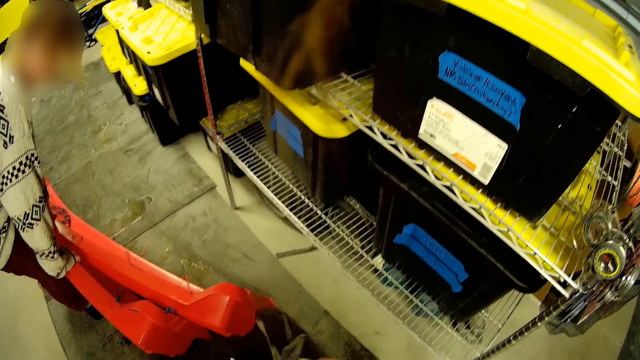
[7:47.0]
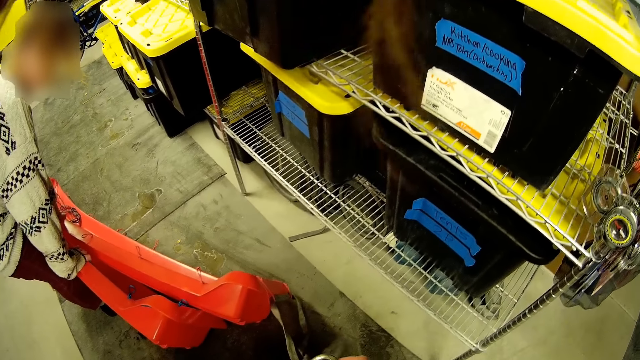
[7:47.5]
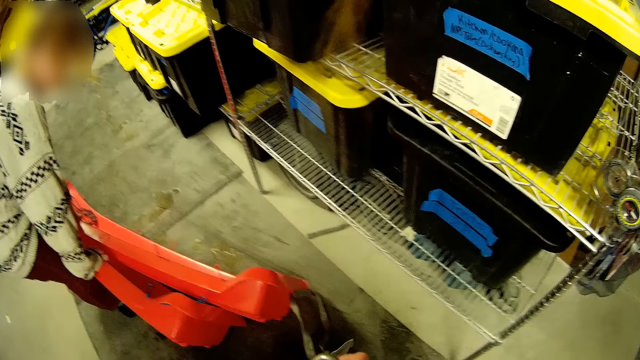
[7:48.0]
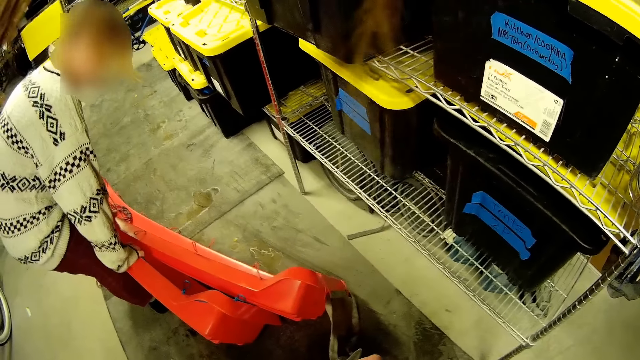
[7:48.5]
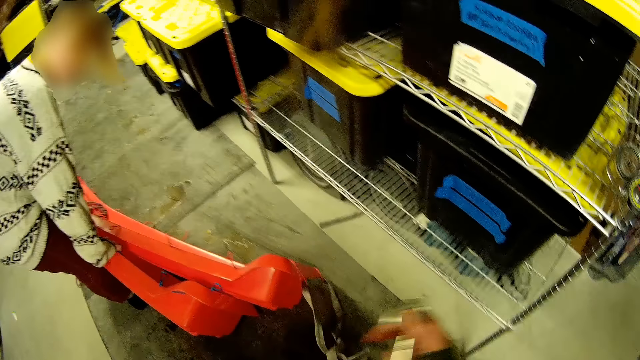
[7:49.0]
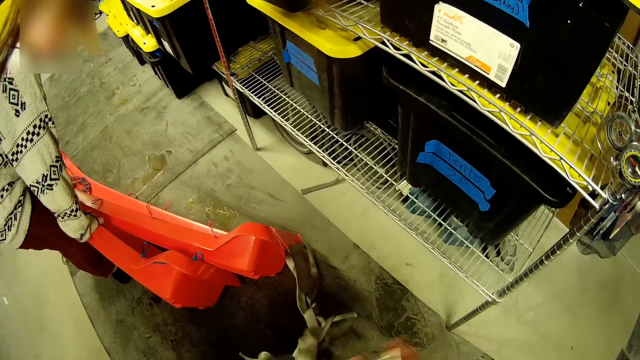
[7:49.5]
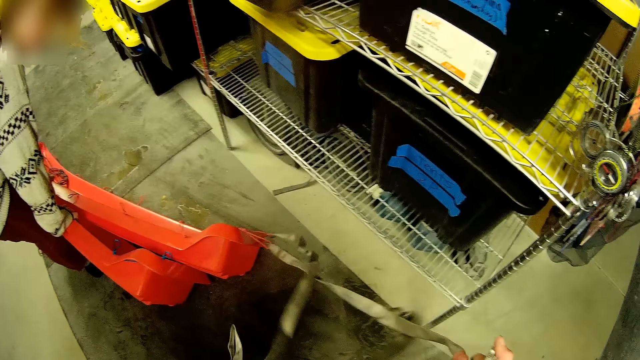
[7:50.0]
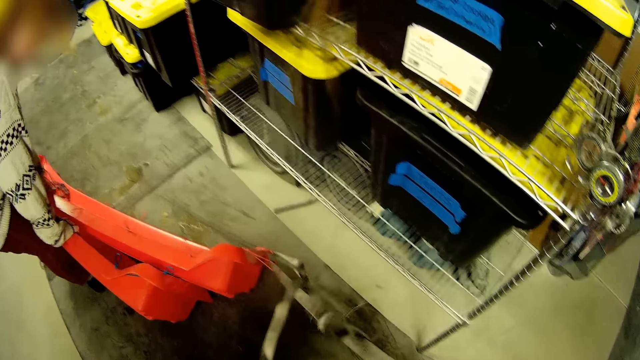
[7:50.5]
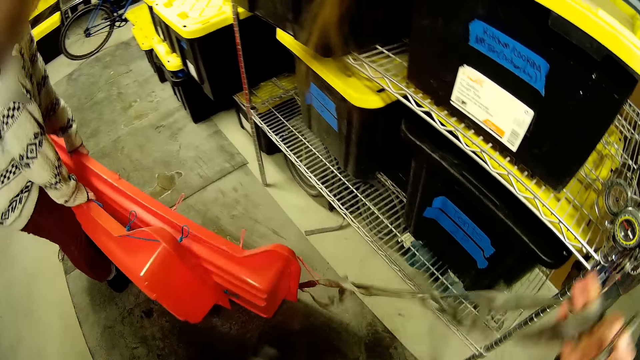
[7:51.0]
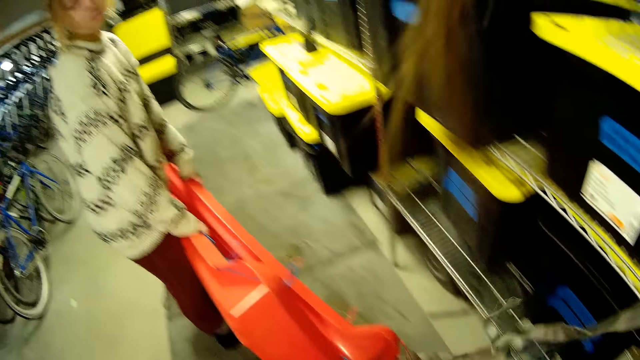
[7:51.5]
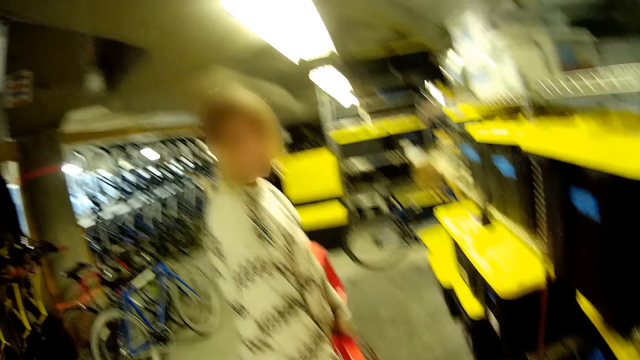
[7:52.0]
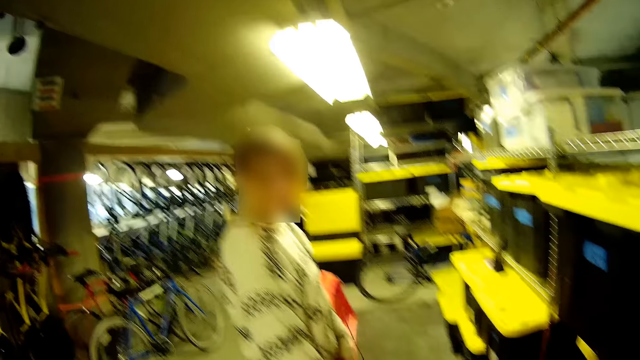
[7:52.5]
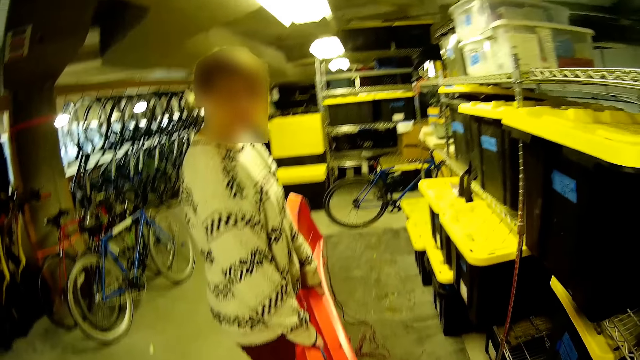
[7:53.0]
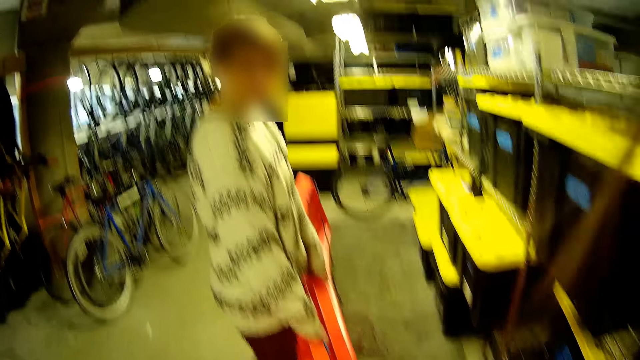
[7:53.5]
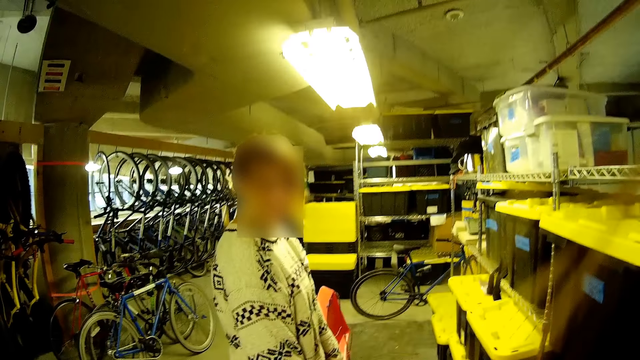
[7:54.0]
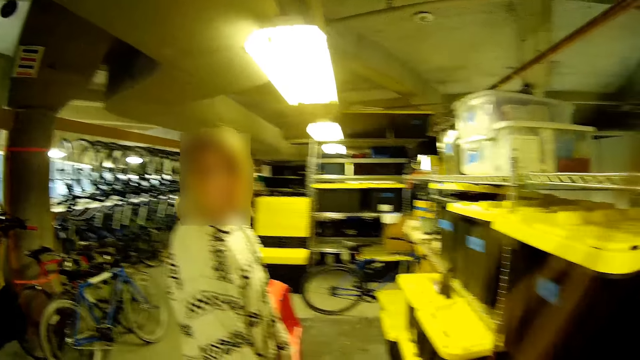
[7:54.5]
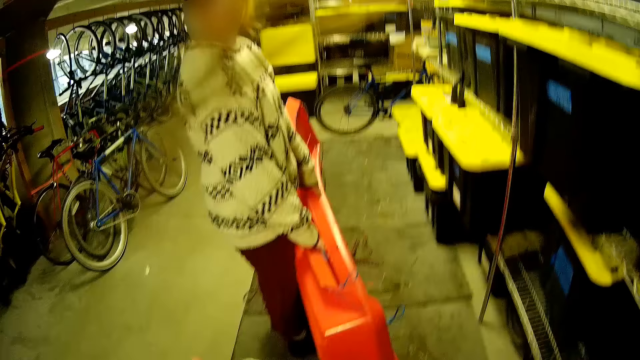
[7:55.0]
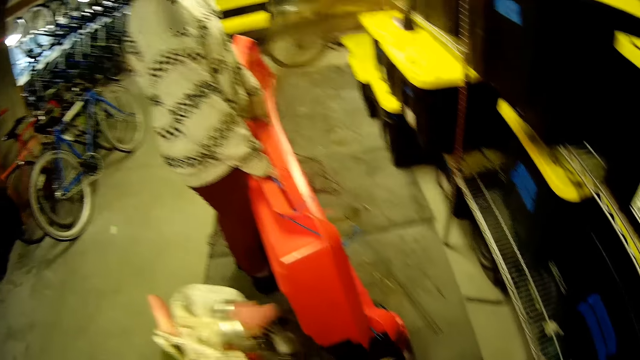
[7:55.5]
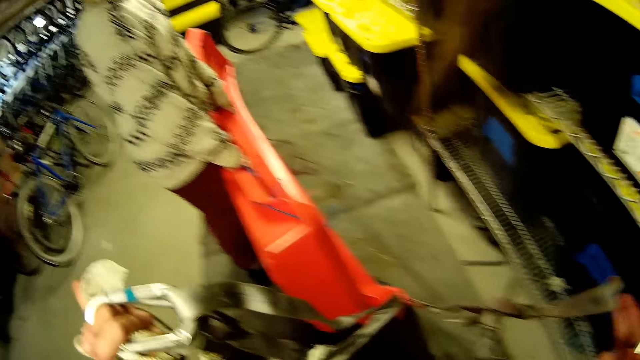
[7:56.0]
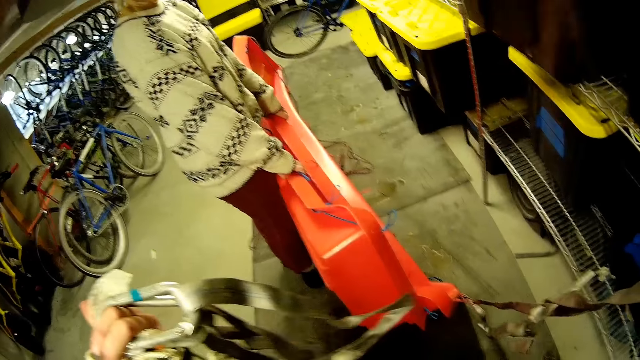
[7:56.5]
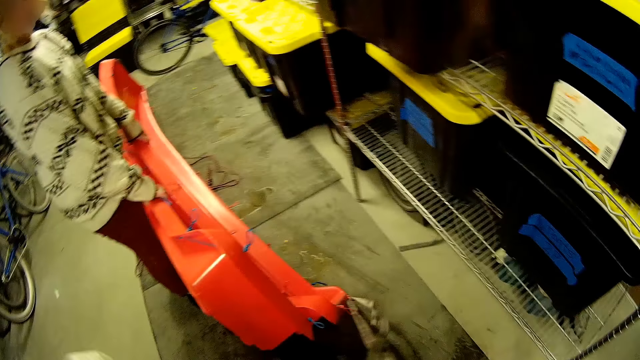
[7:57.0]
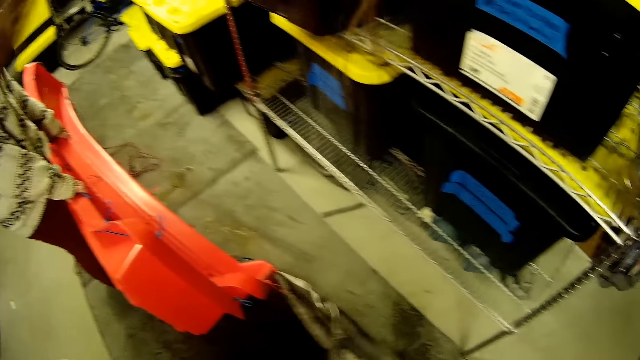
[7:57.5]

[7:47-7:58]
The camera wearer ties the rope.

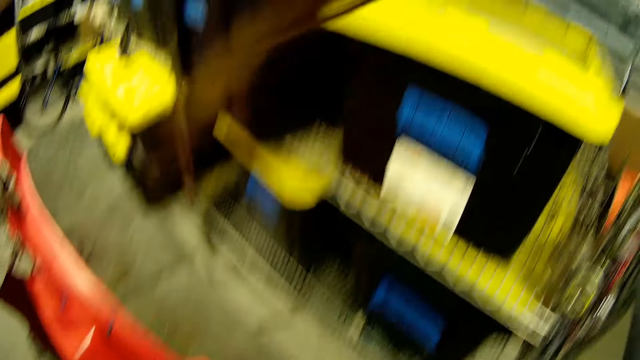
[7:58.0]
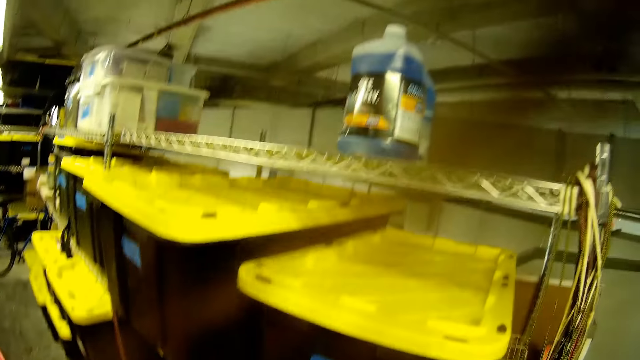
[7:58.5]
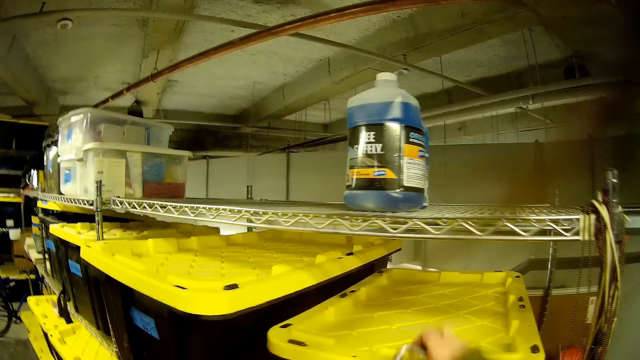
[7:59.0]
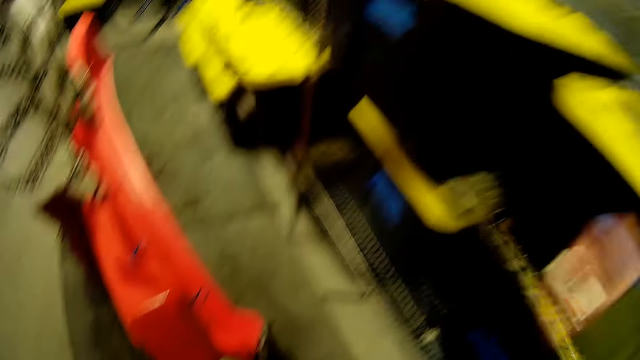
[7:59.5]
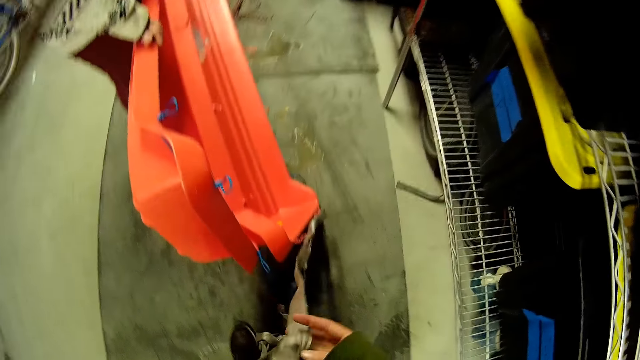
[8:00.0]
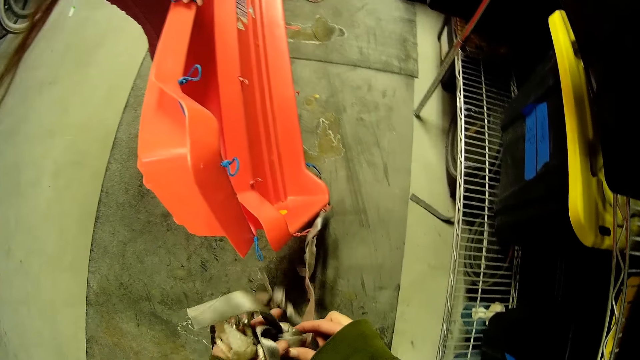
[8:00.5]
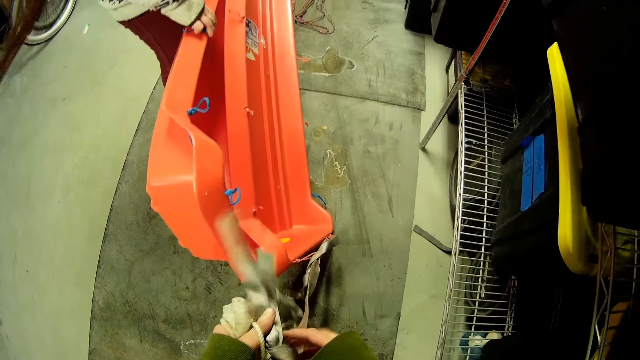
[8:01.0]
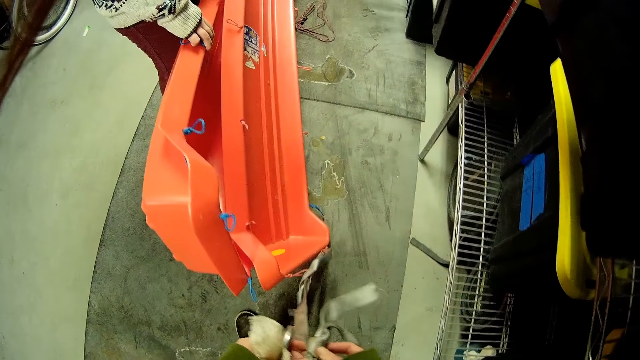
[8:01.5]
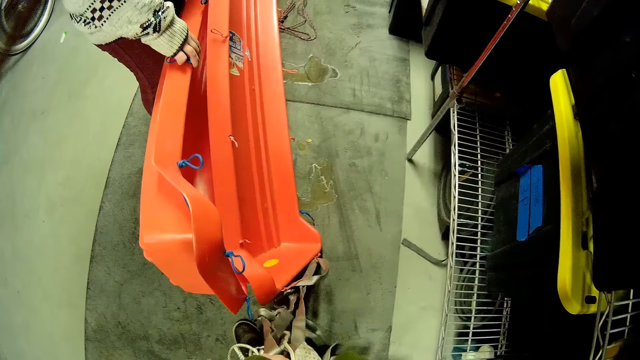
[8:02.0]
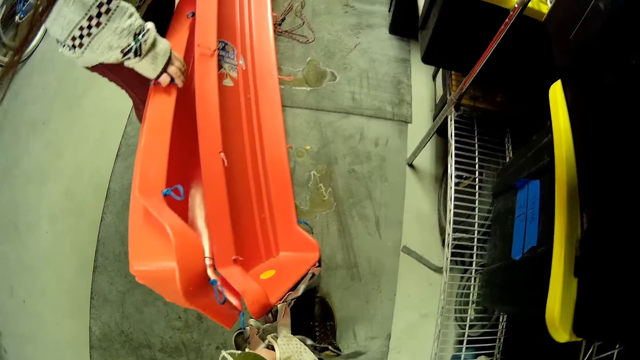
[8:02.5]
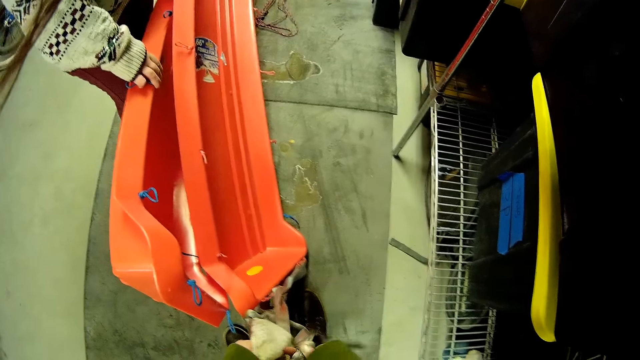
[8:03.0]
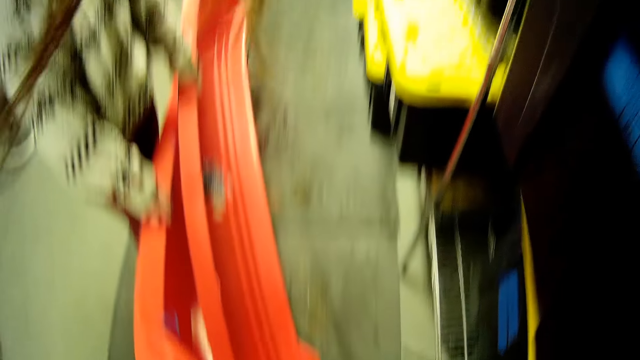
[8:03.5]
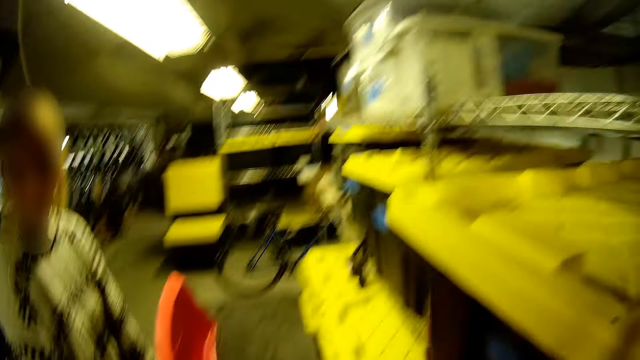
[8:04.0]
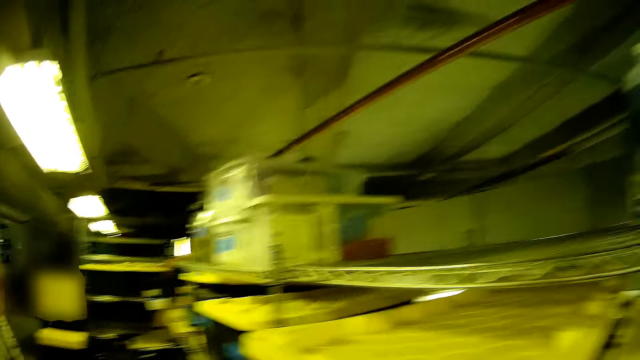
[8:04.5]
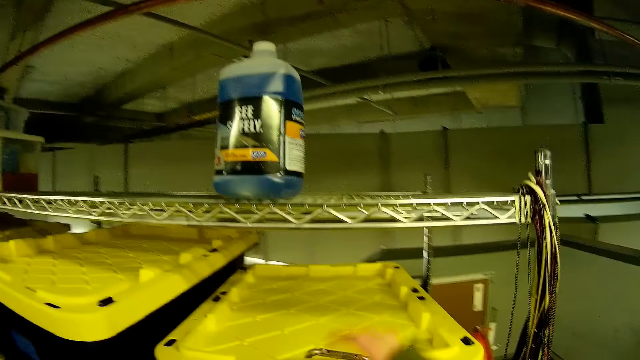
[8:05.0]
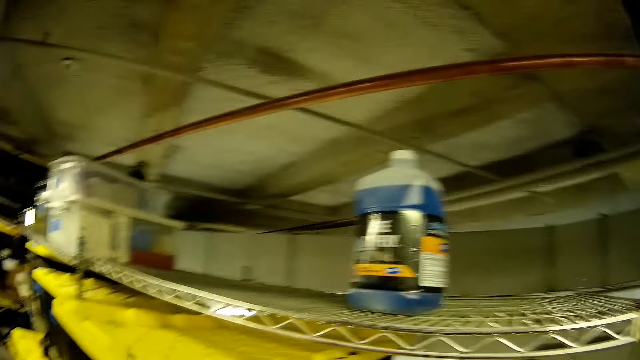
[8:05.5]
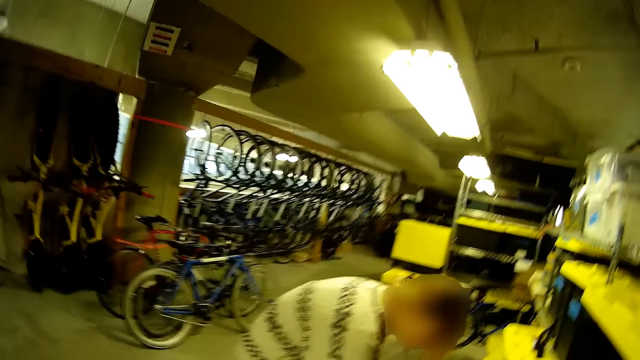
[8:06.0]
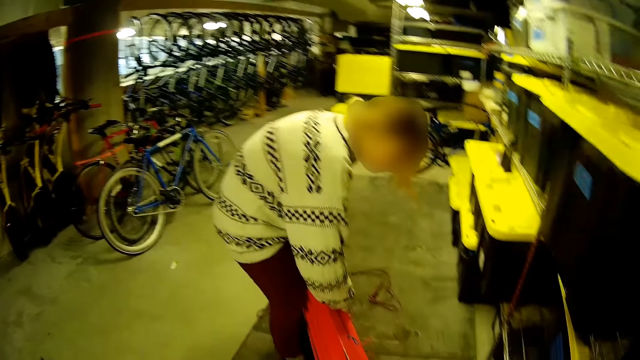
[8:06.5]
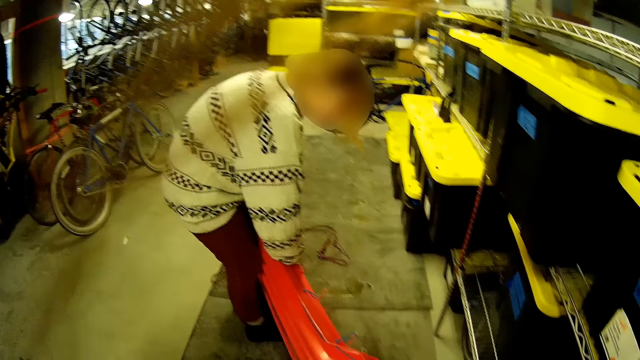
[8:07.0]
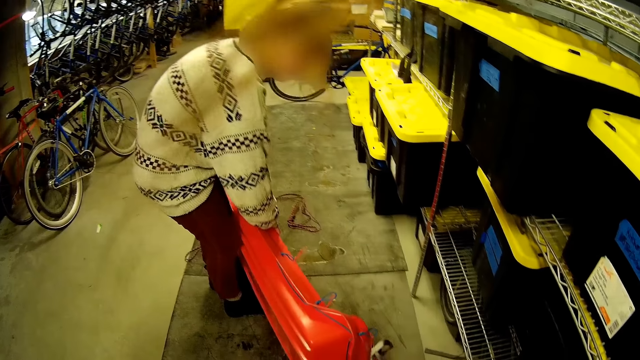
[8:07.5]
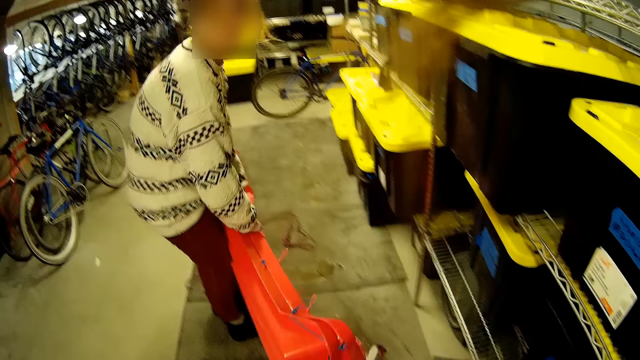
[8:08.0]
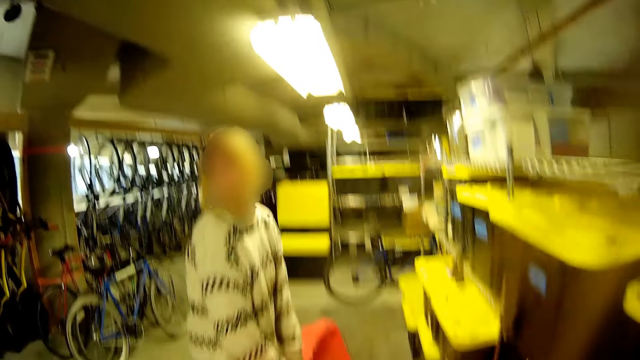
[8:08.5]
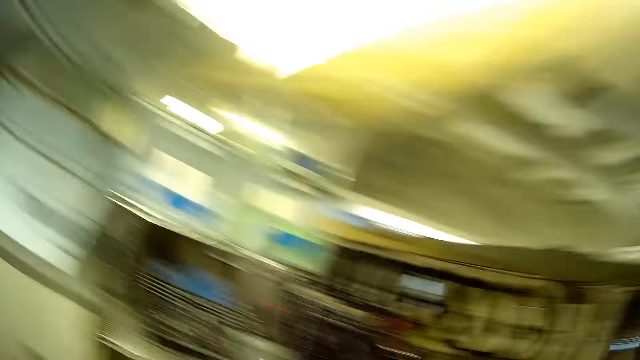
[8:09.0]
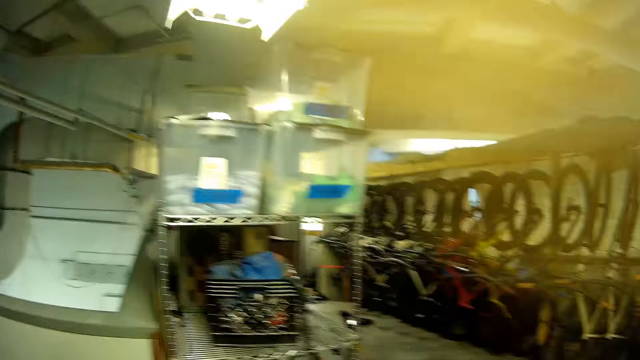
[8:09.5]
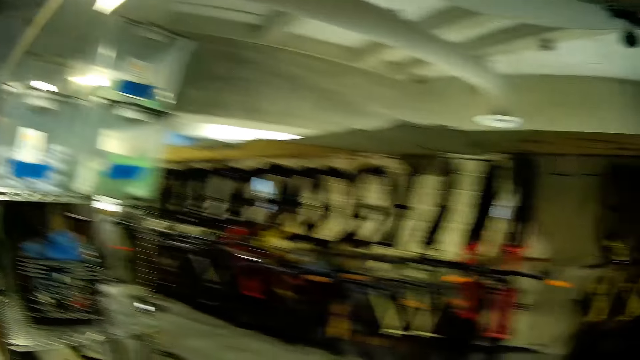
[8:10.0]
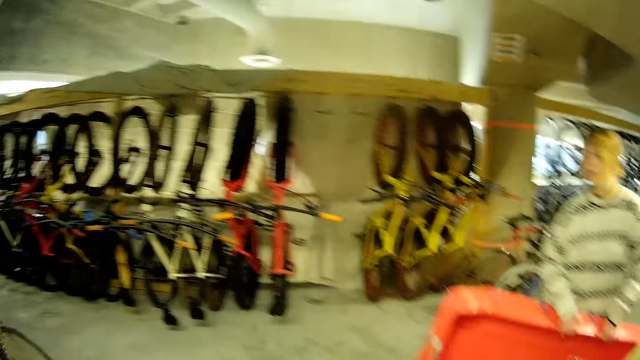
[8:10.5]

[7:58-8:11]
The camera wearer places the hook on a plastic container on the rack with her right hand. She loosens the belt of the slider in the woman's hand with her hands. The woman holds the sliders on the floor with both hands and carries the sliders from the floor with both hands.
